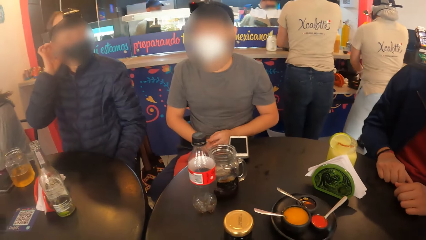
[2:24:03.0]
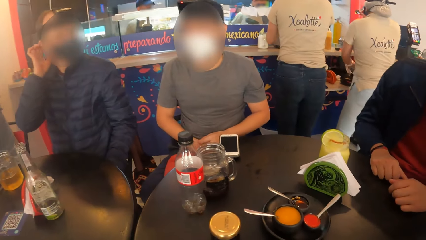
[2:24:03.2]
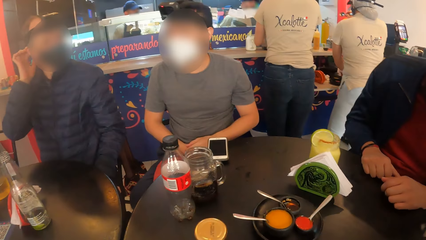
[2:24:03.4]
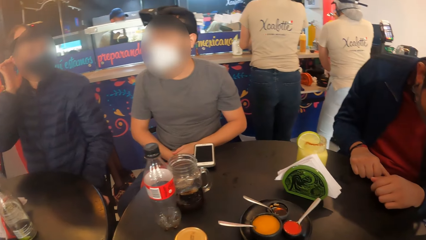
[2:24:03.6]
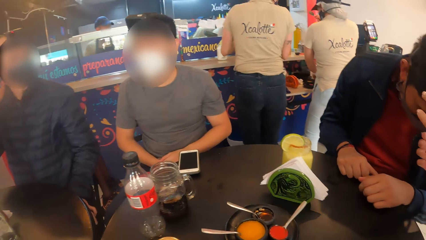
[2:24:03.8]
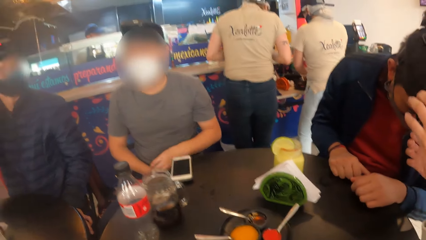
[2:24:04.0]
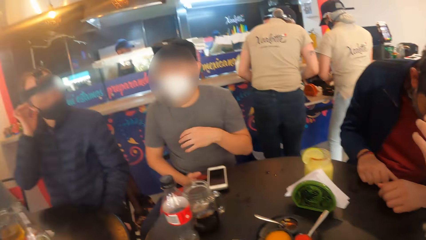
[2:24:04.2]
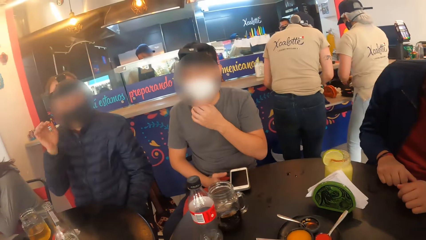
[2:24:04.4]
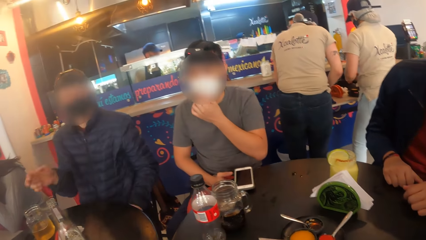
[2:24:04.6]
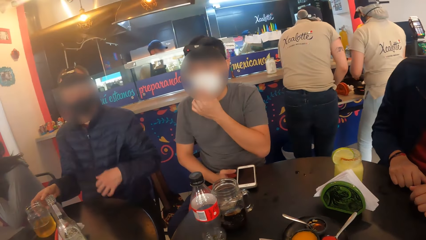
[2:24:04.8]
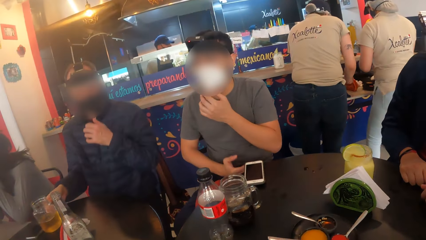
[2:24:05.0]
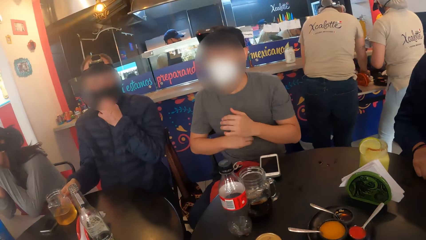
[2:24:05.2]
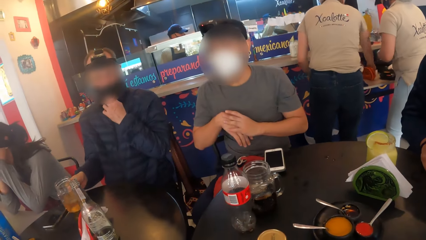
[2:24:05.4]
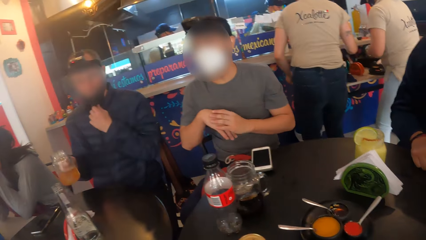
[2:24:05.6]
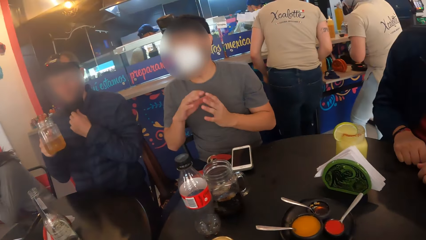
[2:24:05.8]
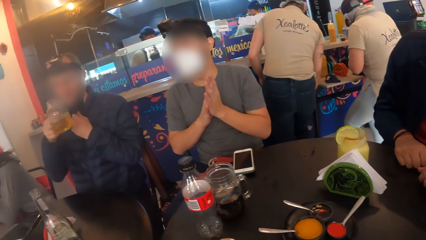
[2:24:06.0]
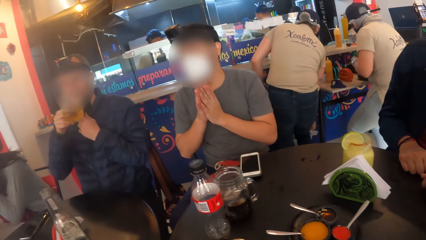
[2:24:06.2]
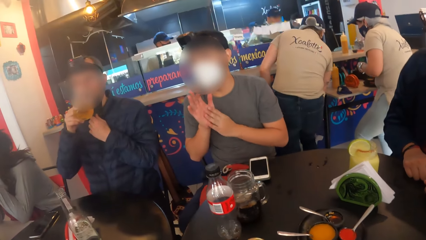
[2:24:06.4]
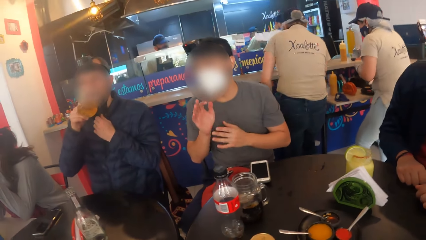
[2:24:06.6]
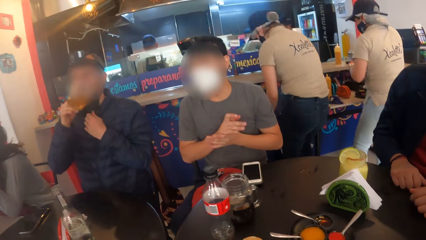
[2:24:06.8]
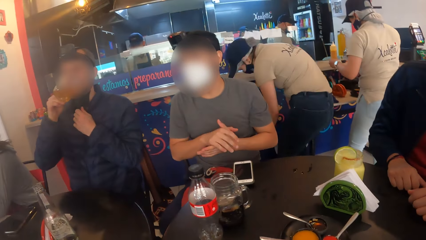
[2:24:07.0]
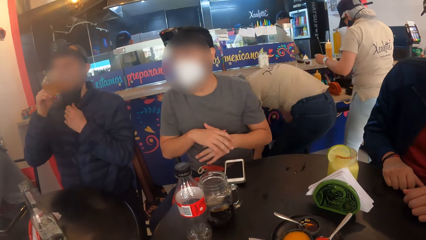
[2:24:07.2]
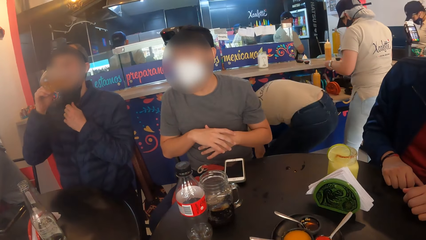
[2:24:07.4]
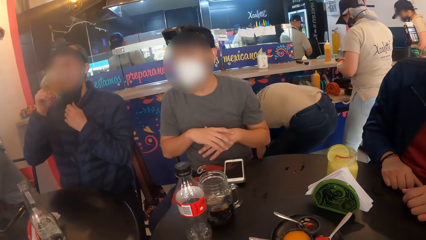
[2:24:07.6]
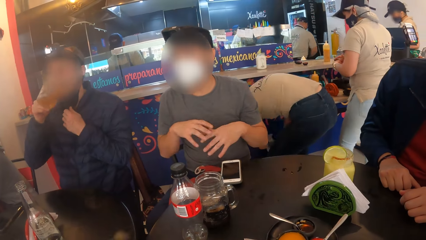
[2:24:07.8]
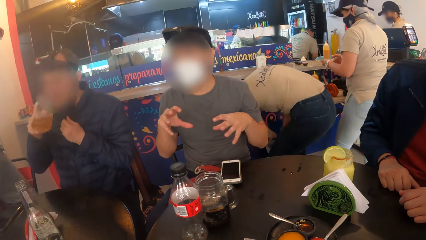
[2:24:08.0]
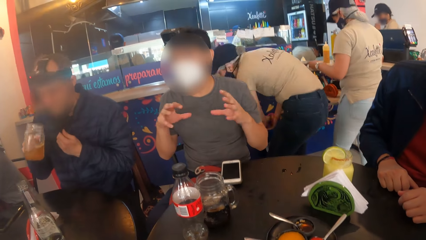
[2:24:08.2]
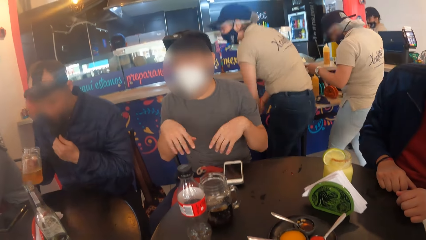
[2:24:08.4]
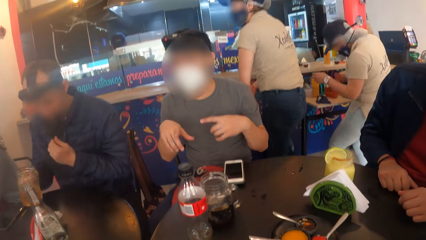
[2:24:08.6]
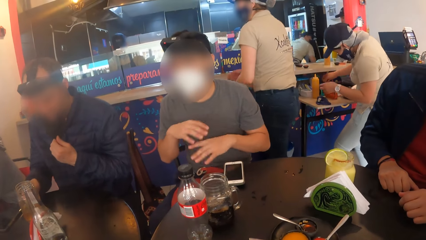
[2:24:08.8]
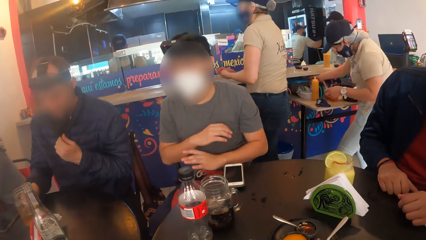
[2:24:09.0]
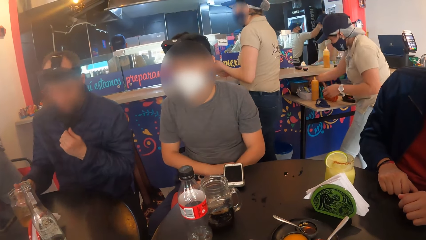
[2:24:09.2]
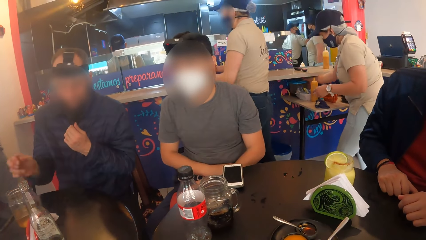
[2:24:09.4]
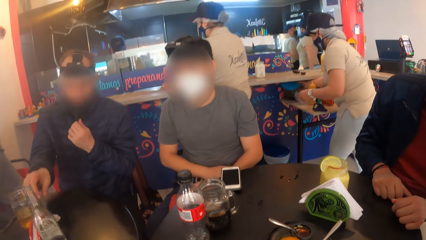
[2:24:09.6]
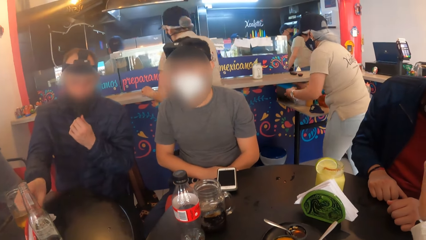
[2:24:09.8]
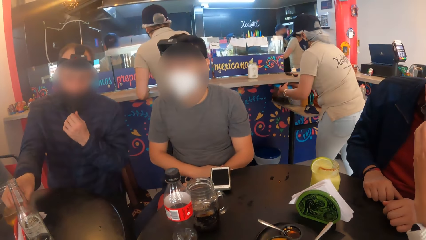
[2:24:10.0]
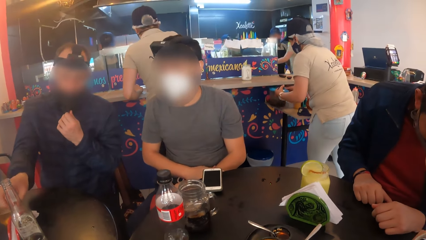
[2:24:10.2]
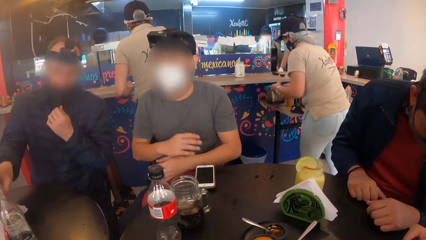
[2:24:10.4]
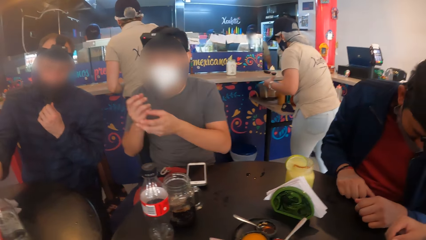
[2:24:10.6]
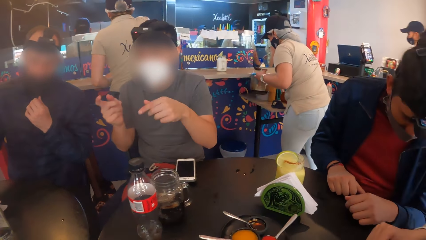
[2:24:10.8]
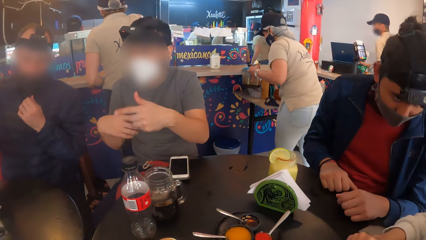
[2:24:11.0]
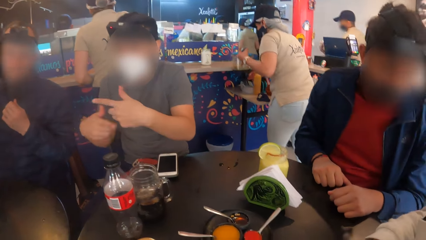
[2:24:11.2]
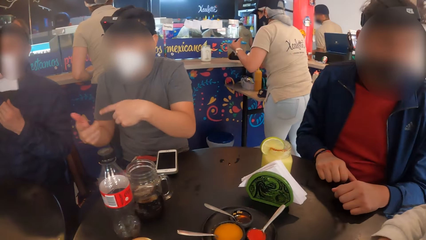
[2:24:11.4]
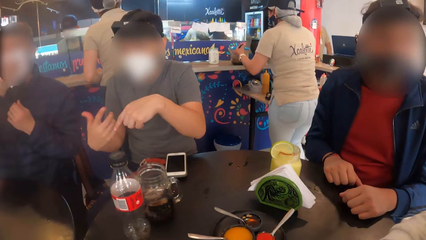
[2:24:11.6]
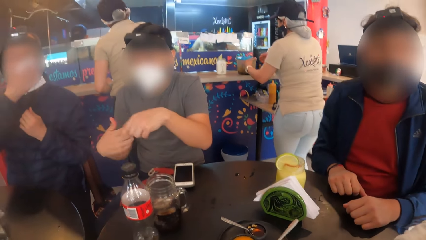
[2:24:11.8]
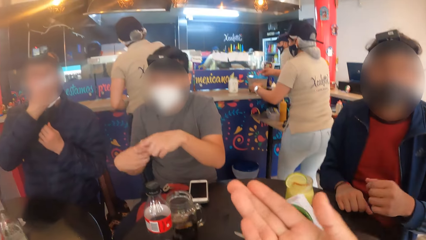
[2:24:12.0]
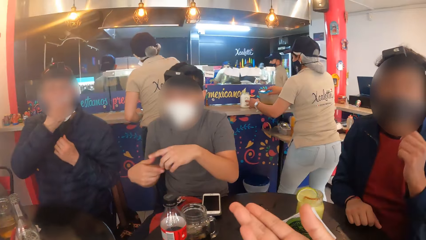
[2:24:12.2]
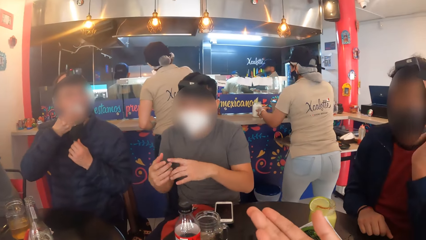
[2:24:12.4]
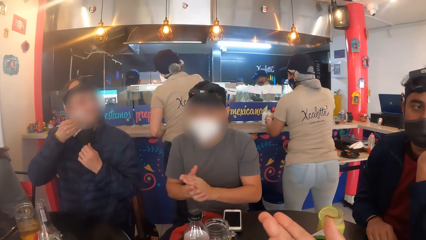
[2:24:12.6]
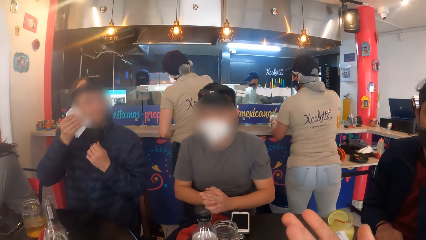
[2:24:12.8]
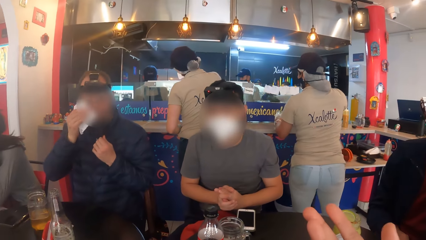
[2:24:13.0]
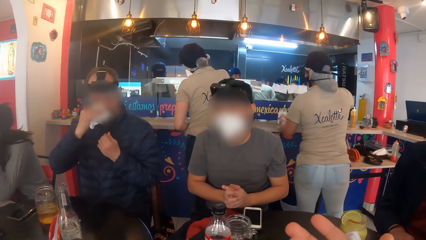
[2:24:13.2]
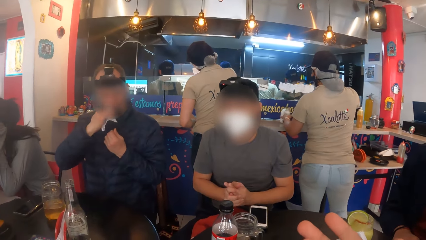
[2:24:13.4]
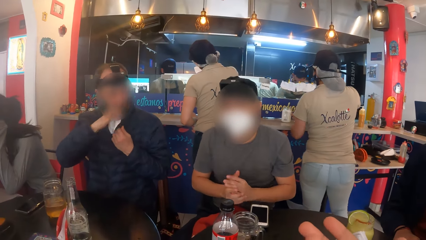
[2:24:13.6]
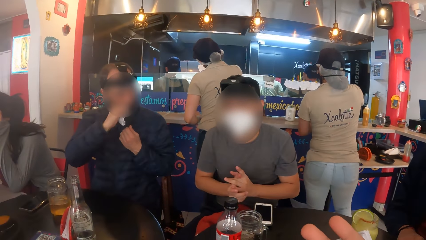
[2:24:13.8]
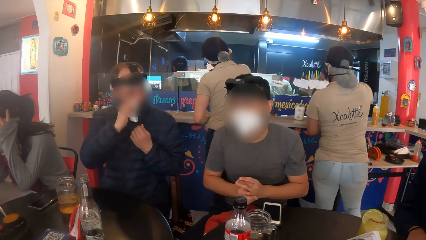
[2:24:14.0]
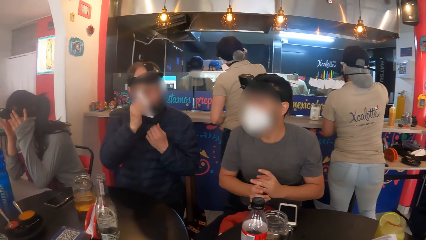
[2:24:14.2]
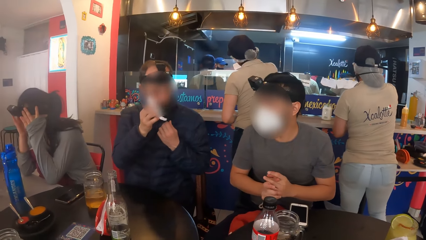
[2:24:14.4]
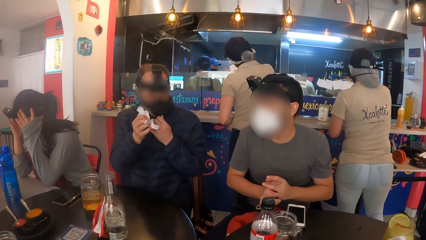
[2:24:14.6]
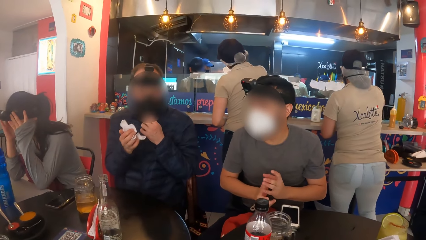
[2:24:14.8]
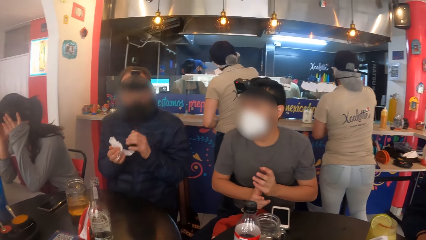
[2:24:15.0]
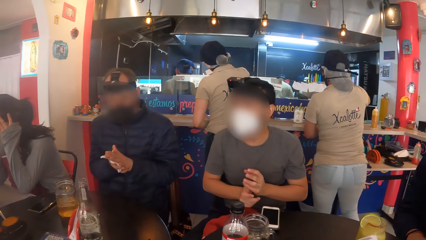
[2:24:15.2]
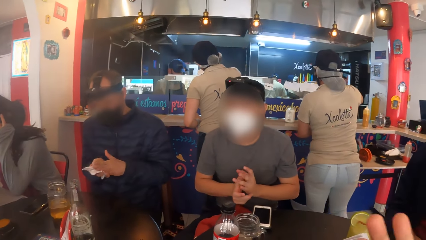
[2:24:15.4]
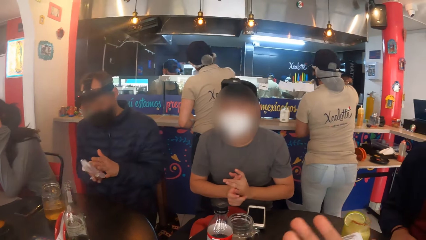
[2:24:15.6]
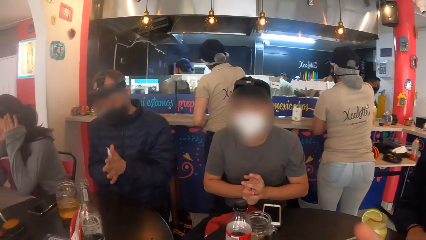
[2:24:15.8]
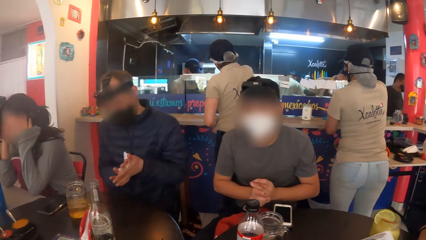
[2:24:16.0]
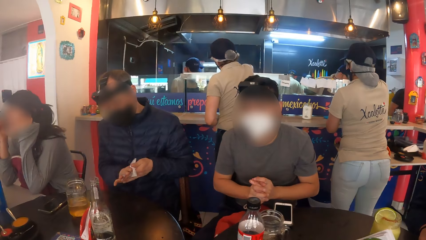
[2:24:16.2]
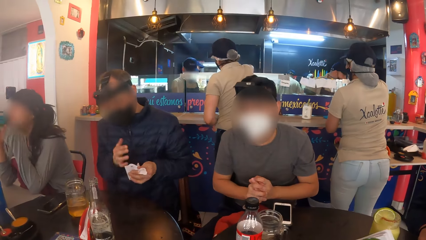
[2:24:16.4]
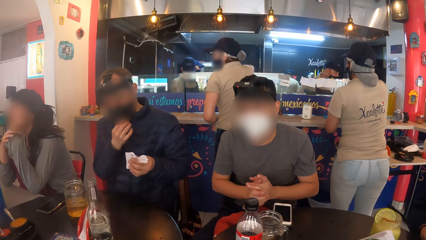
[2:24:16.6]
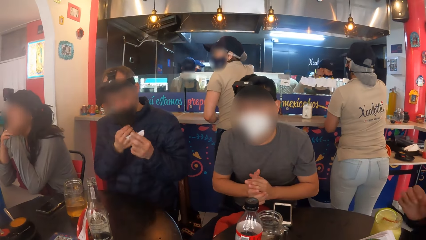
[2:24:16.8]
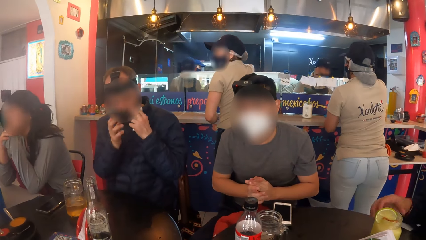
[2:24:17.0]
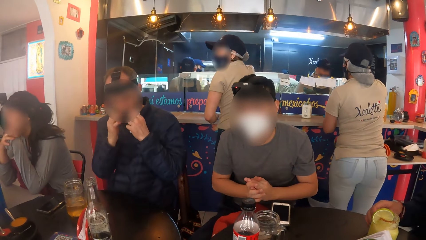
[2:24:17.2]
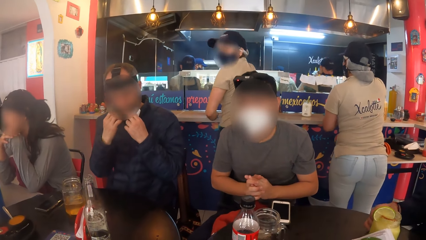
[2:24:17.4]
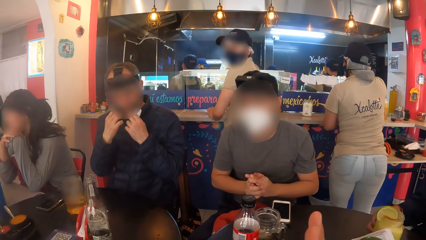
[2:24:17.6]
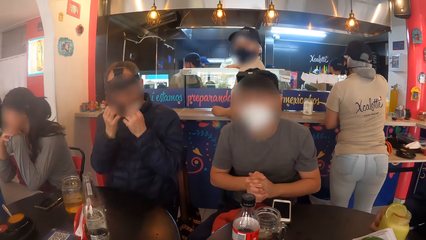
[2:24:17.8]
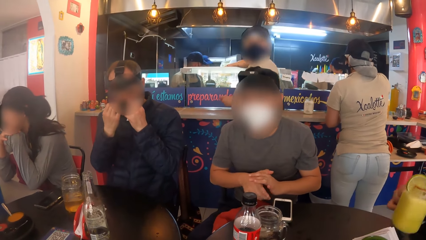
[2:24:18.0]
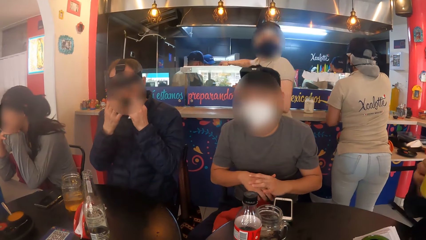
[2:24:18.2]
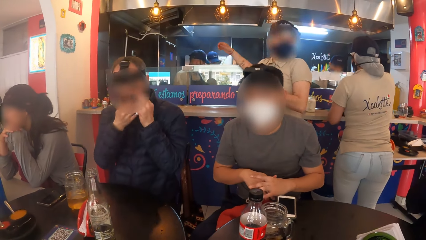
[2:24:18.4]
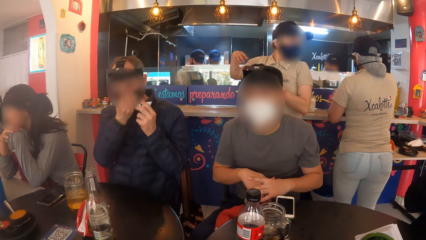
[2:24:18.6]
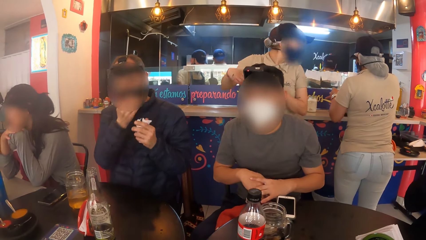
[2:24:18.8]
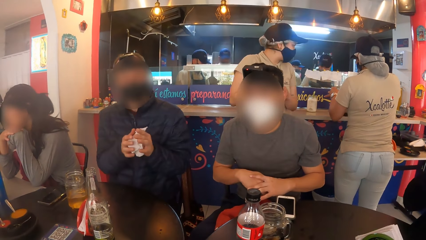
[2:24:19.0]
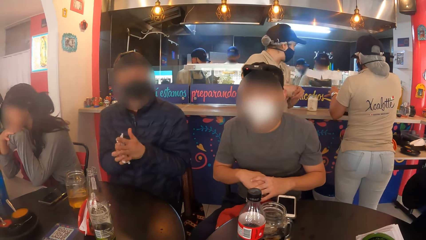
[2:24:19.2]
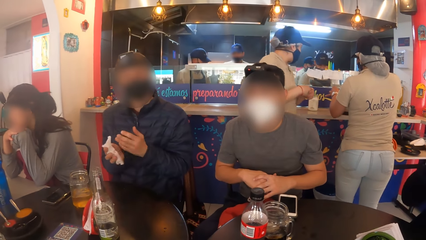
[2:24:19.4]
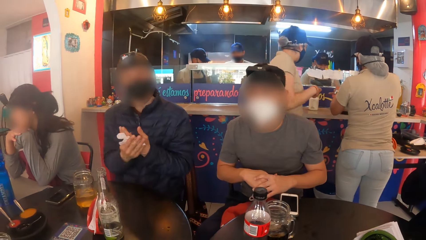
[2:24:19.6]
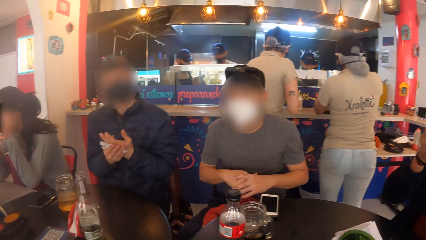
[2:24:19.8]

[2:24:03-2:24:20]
A man drinks from a cup in his right hand. Another man interacts with the group of people. The first man drops the cup in his right hand on the table. He picks up a serviette from the pack on the table with his right hand. He wipes his face with the serviette in his right hand. A person moves hands. The first man shifts the mask on his face with his left hand. A third man wipes both hands with the piece of paper towel. He adjusts the facemask on his face with his right hand. A fourth man picks up a cup from the table with his right hand.
